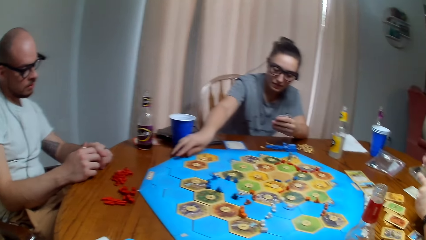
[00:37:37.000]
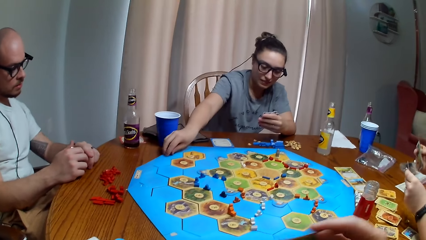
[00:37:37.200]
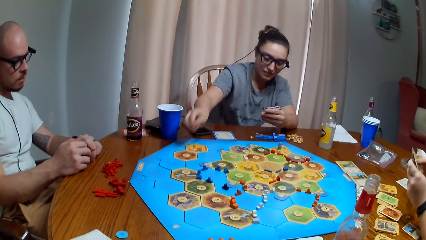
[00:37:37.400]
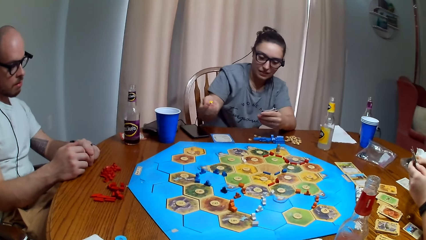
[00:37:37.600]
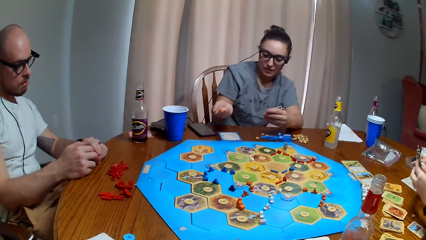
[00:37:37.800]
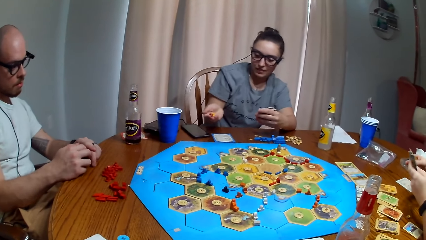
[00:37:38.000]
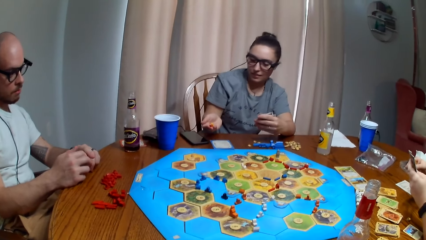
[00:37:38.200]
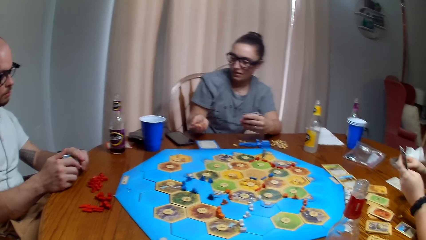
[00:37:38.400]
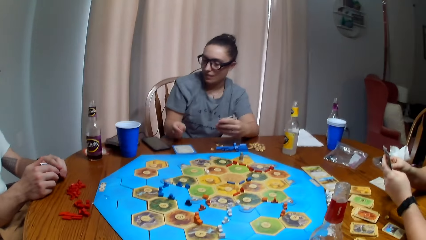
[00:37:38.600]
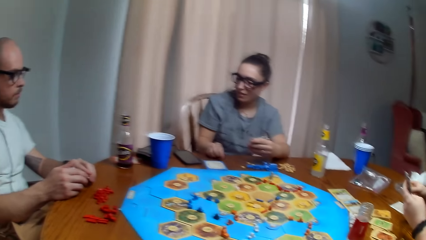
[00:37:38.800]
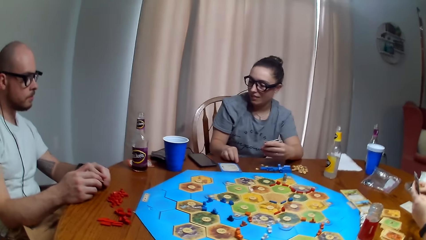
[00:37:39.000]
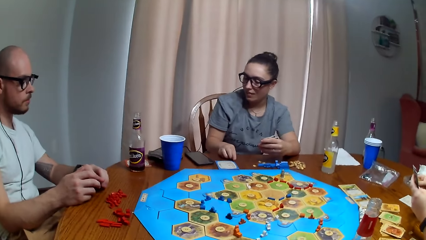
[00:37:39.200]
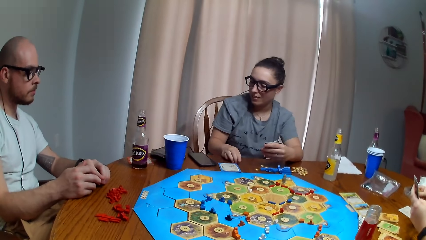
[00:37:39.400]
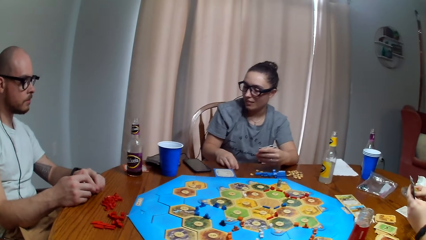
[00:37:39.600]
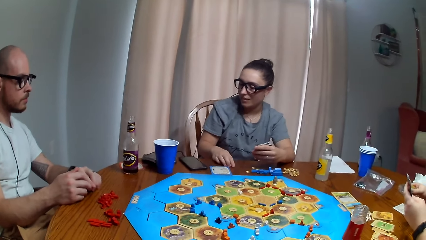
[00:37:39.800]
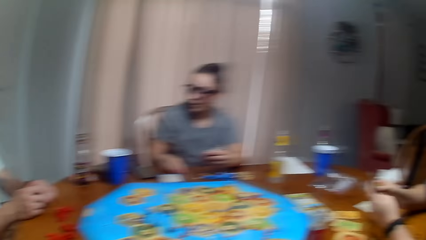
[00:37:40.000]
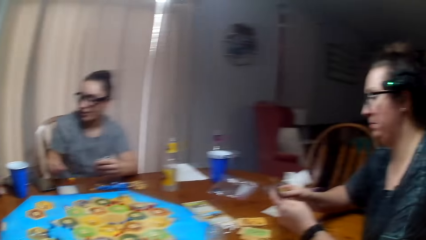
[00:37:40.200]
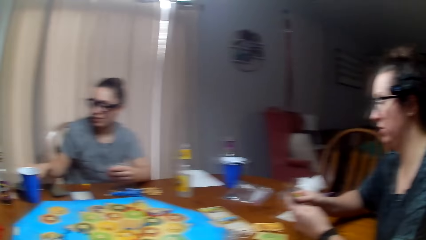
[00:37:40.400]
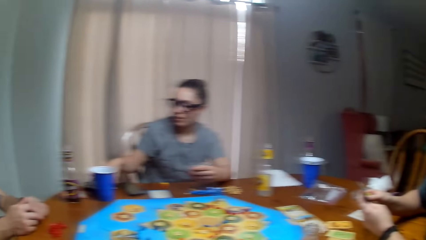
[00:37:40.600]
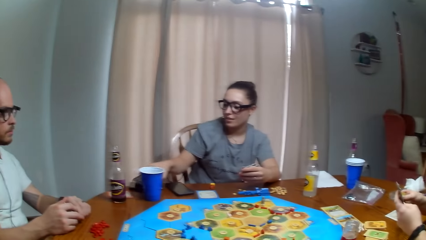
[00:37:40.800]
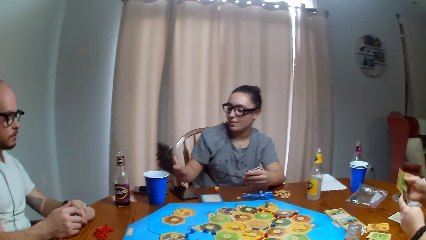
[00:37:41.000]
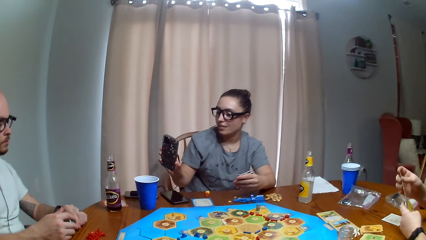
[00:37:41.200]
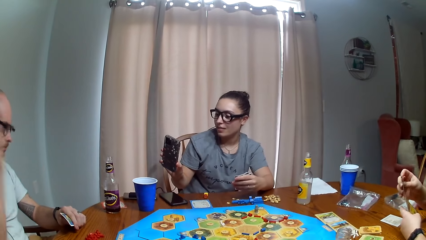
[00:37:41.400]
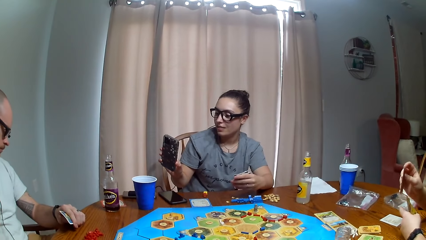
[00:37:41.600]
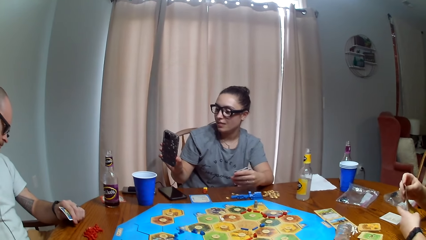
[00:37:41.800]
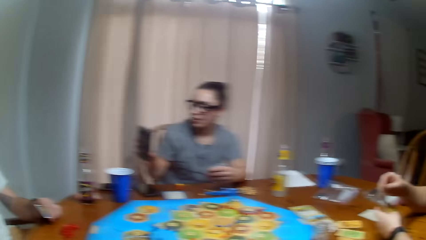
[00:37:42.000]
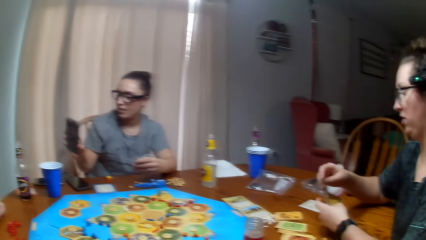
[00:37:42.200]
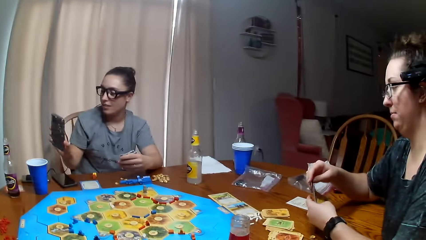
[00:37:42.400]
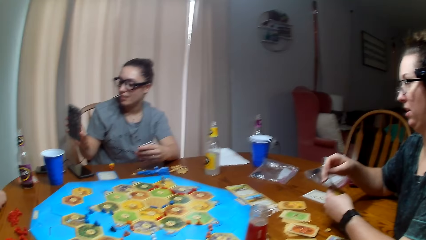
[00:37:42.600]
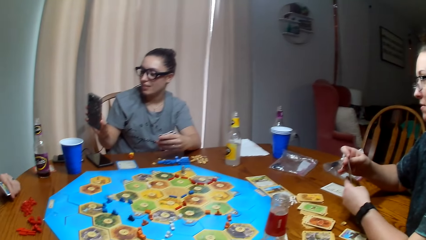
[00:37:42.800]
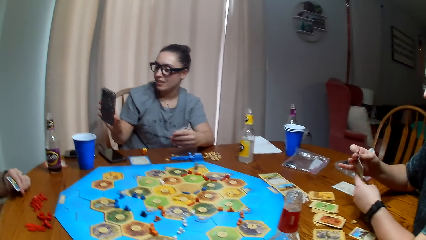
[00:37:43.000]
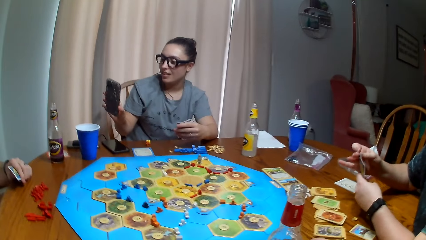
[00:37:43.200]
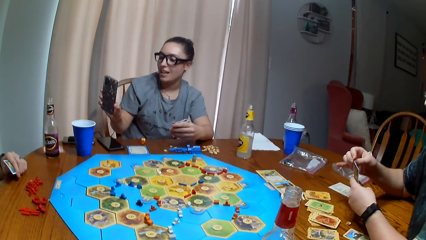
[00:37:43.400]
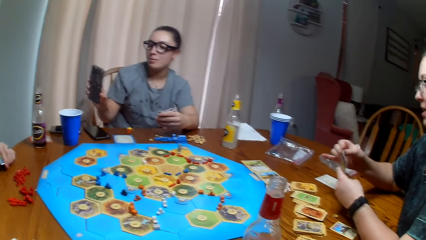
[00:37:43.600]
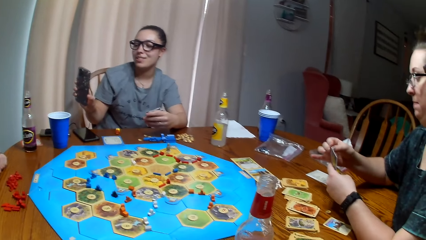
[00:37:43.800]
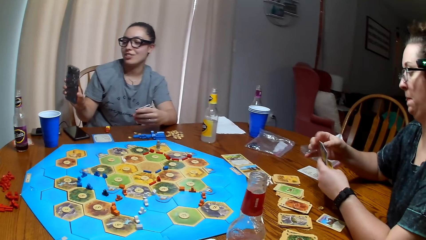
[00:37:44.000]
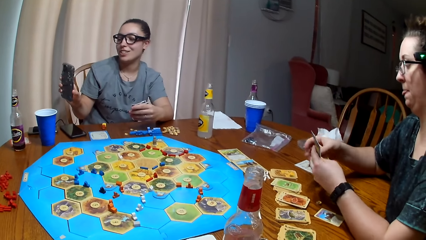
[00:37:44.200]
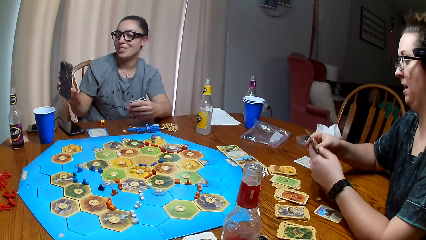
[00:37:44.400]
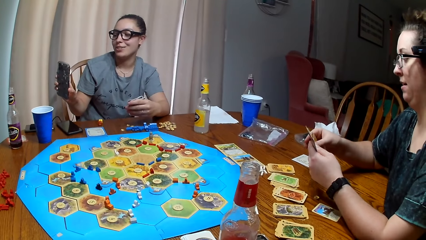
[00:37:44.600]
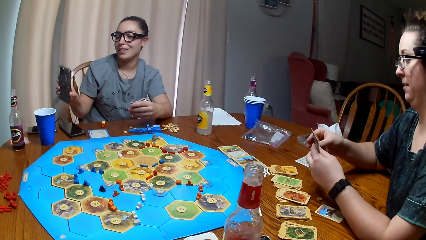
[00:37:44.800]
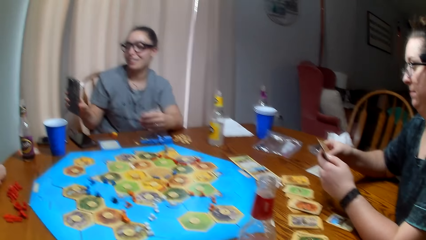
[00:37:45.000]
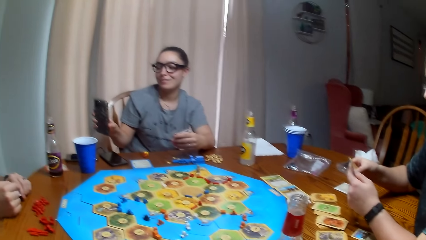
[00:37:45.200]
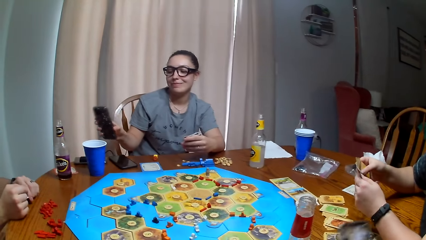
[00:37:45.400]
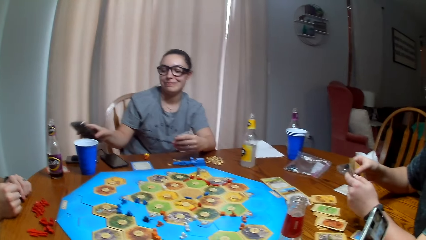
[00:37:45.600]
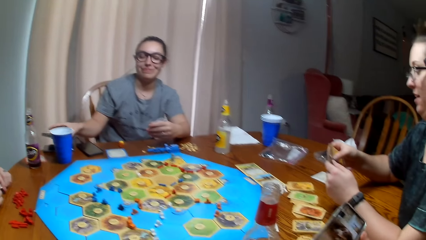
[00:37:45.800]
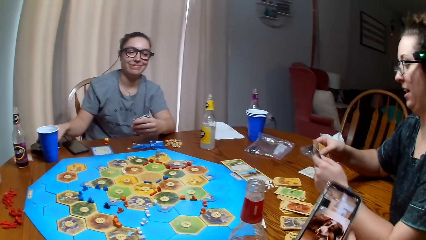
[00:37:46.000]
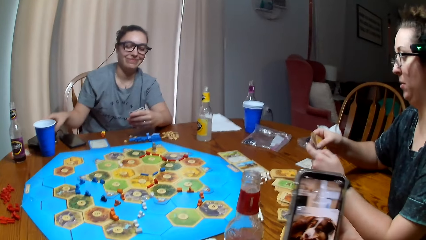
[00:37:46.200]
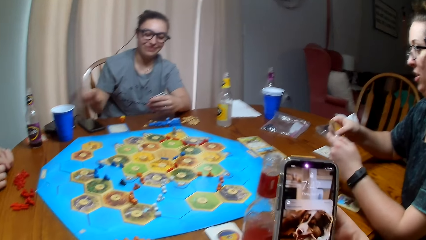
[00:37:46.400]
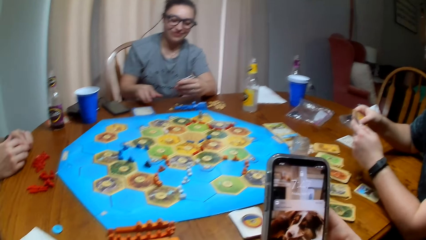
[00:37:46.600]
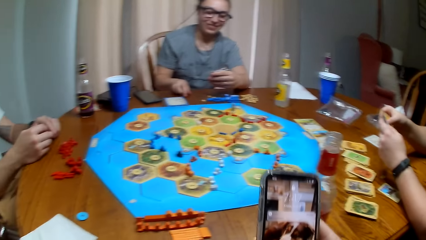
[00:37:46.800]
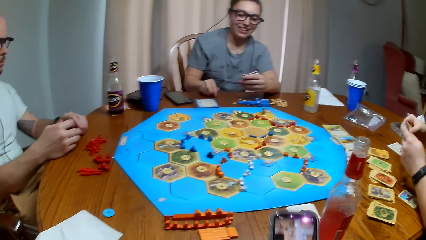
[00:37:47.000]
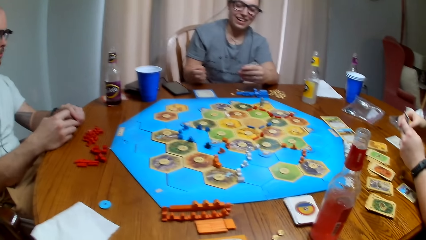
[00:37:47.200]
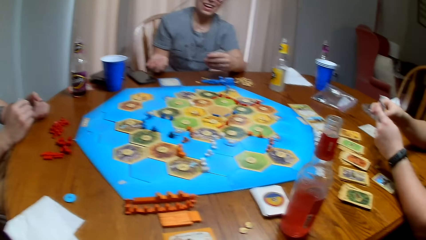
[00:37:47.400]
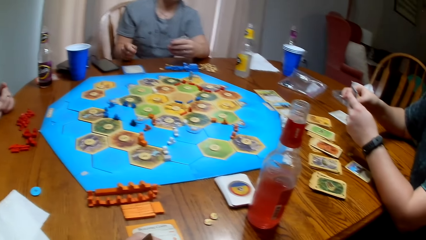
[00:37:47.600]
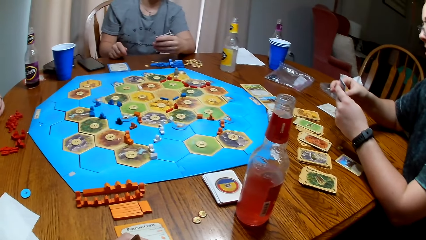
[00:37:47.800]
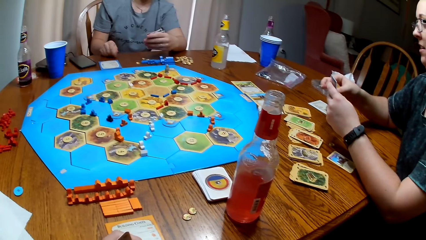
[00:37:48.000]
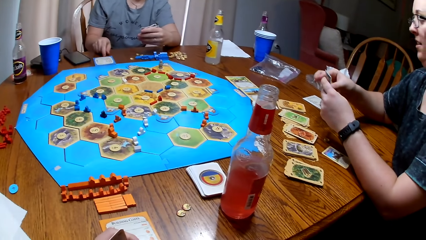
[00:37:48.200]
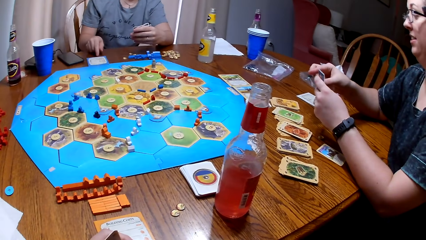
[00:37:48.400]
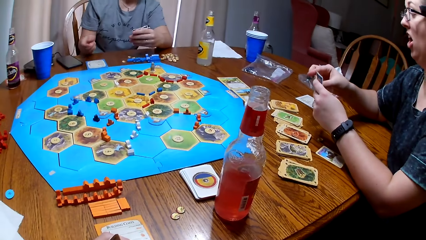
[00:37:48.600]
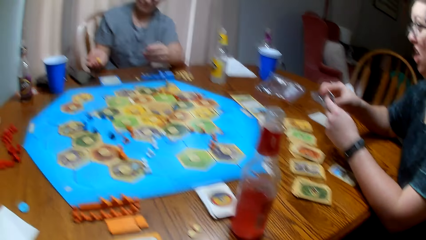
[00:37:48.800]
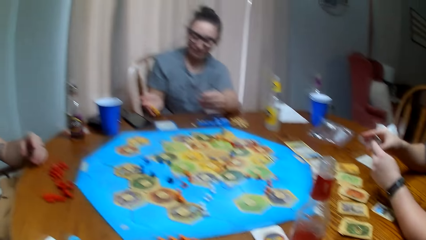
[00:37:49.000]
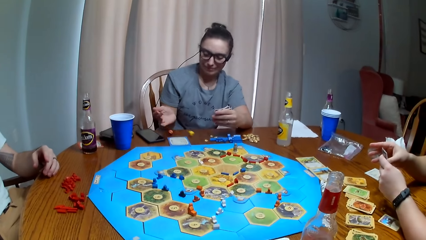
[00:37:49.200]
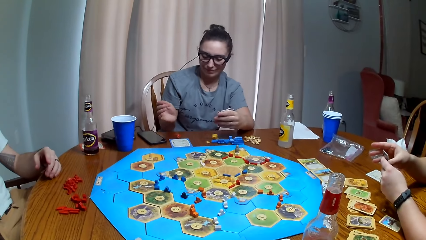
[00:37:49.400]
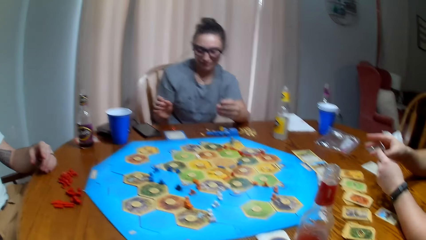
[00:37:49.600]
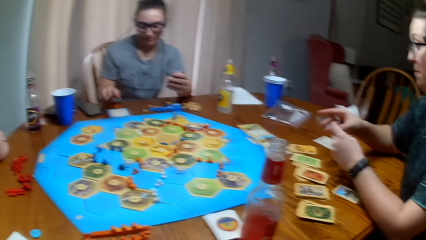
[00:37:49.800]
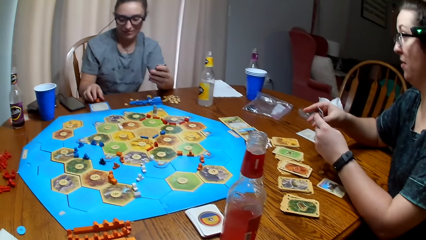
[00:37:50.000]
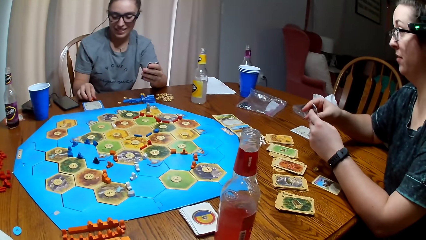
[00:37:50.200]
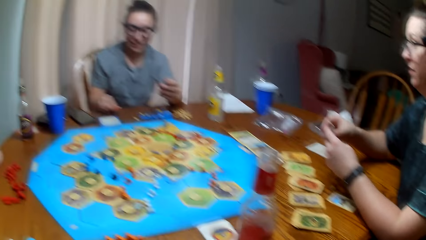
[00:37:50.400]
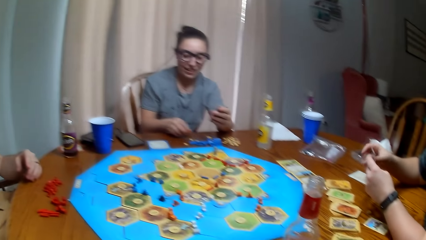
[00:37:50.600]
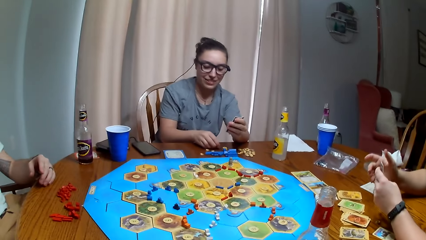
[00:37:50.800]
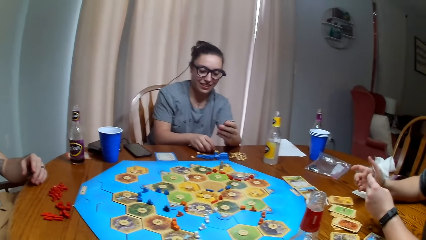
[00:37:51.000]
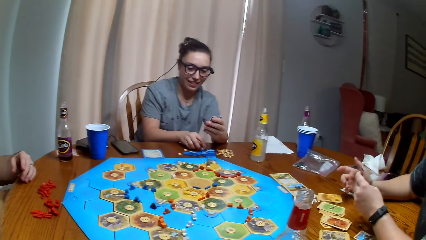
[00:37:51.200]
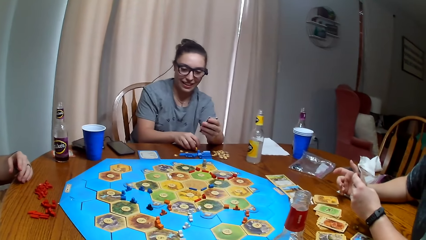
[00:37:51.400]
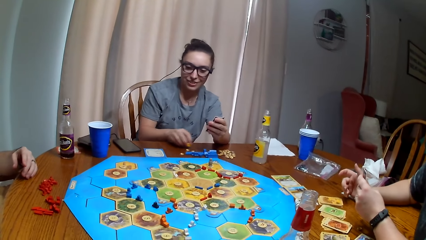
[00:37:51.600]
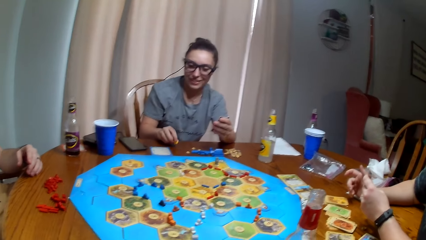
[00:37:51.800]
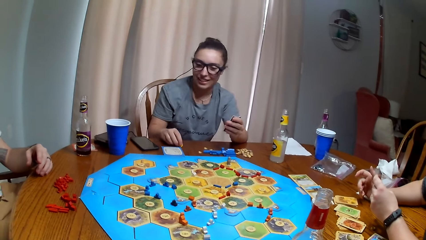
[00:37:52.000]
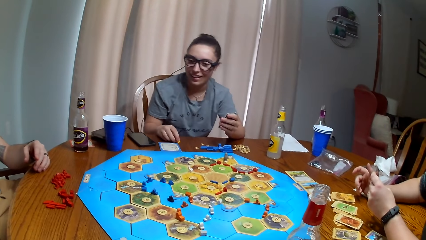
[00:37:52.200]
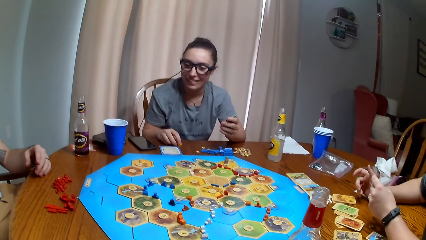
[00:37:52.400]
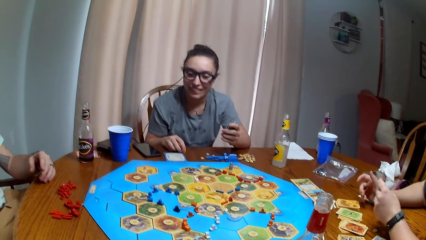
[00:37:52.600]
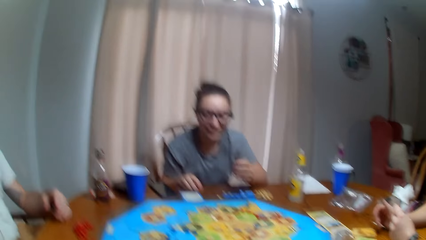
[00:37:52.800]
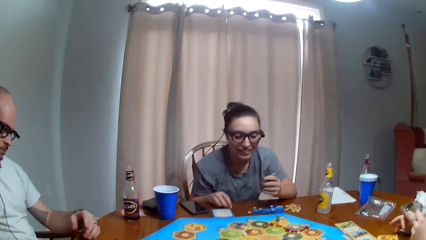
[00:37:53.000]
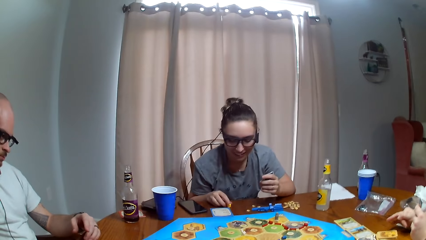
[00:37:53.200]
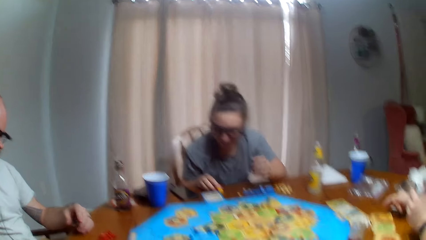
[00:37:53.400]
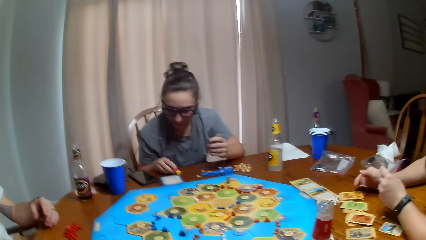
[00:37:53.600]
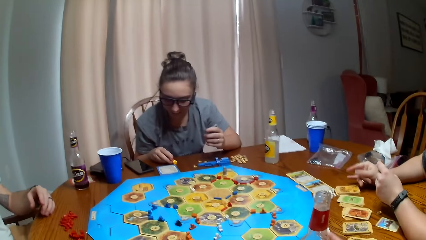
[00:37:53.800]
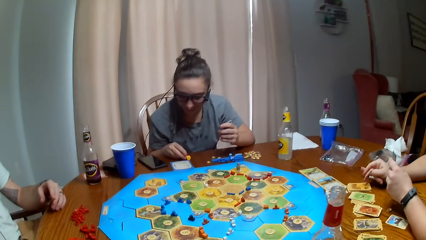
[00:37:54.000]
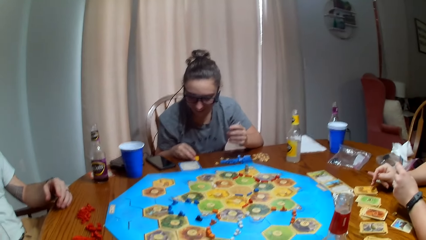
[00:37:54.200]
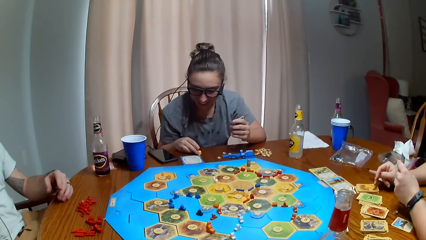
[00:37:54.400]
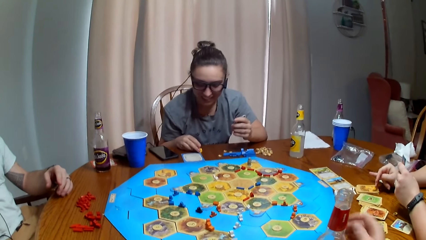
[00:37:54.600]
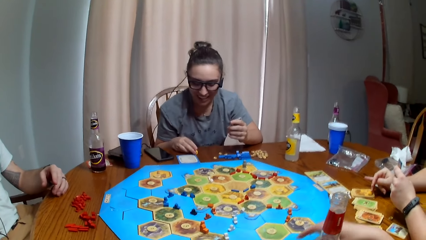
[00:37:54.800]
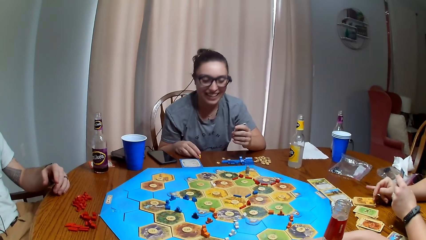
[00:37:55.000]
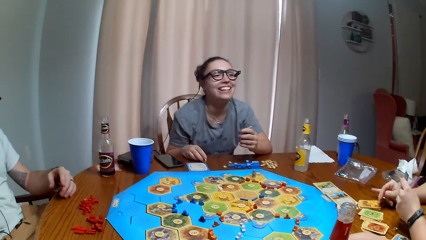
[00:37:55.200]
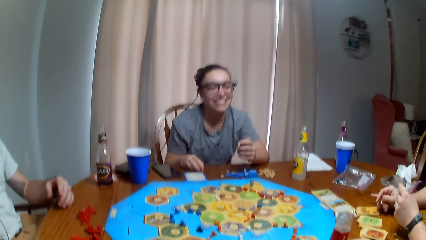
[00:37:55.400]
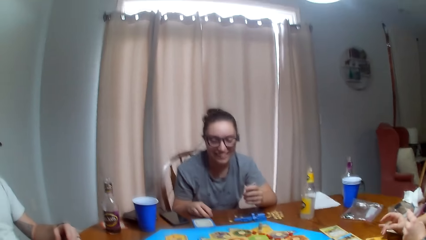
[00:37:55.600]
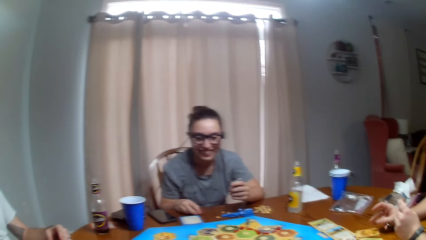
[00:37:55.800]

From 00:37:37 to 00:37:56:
A woman picks the dice and puts the dice down. The woman picks the phone. The camera wearer dialogues with another woman. The first woman puts the phone down. The camera wearer presses the phone. They pick the phone. They drop the phone. The first woman throws the dice. The camera wearer dialogues with the first woman.
